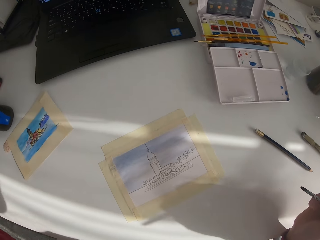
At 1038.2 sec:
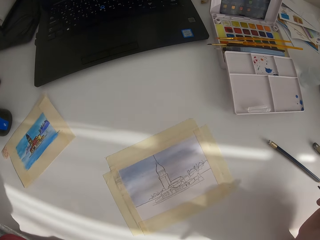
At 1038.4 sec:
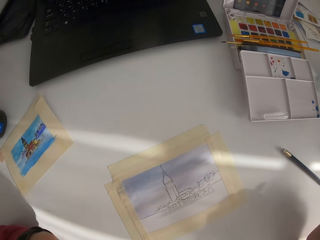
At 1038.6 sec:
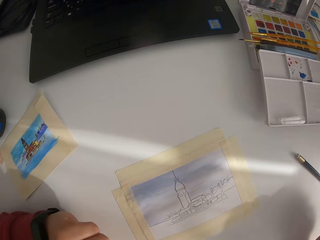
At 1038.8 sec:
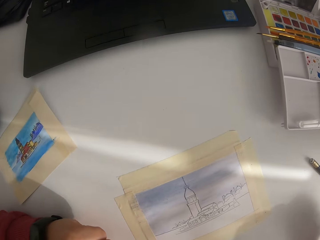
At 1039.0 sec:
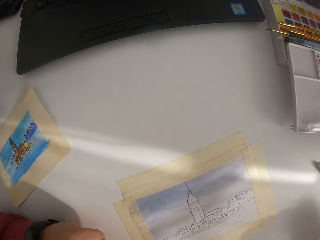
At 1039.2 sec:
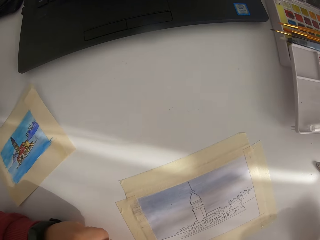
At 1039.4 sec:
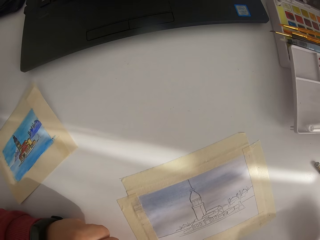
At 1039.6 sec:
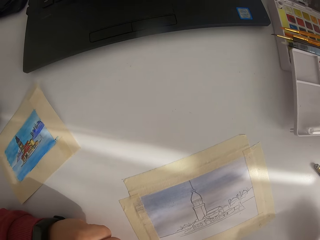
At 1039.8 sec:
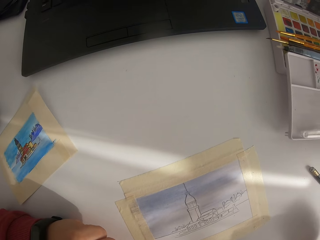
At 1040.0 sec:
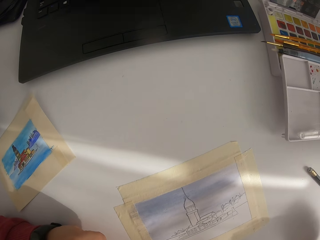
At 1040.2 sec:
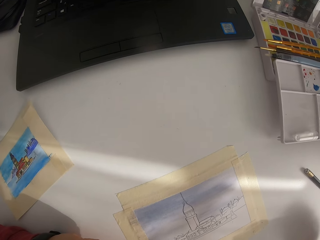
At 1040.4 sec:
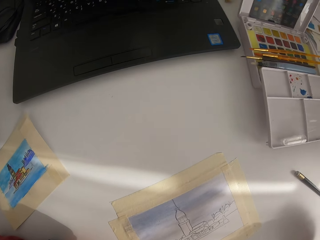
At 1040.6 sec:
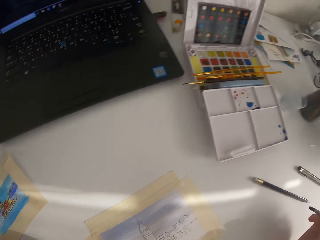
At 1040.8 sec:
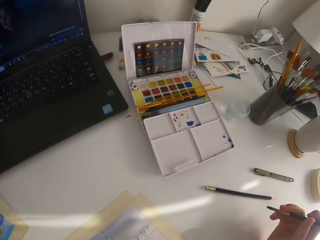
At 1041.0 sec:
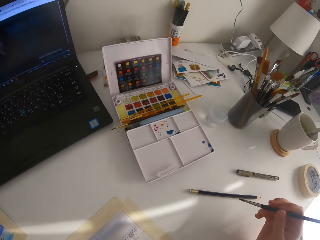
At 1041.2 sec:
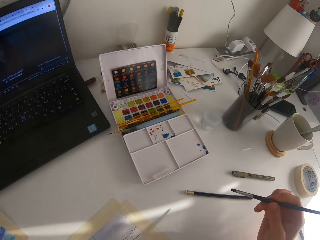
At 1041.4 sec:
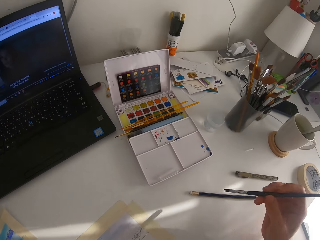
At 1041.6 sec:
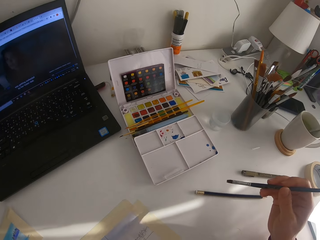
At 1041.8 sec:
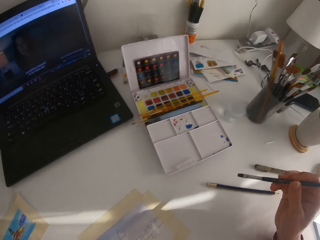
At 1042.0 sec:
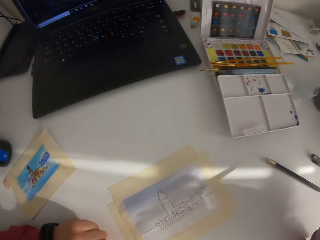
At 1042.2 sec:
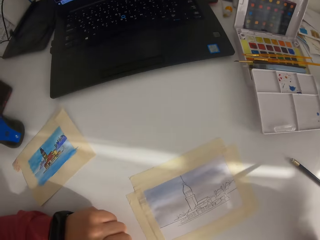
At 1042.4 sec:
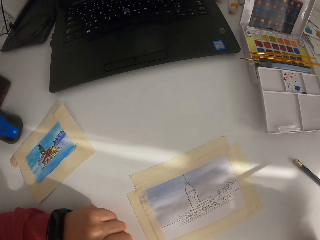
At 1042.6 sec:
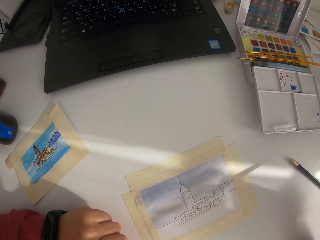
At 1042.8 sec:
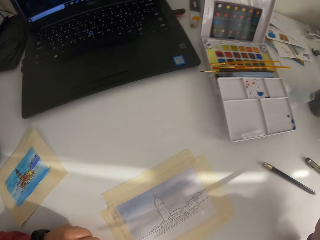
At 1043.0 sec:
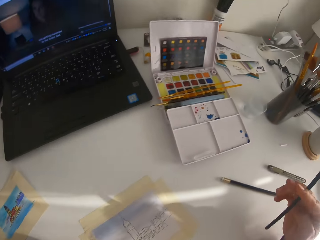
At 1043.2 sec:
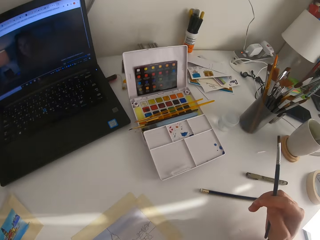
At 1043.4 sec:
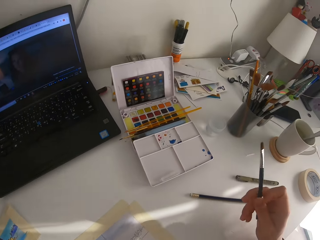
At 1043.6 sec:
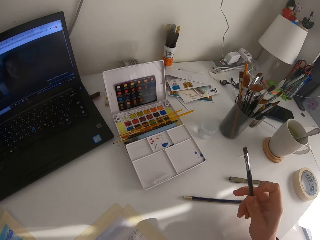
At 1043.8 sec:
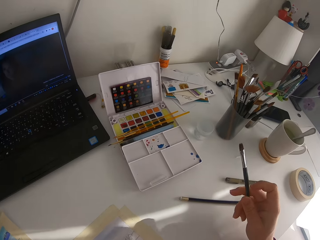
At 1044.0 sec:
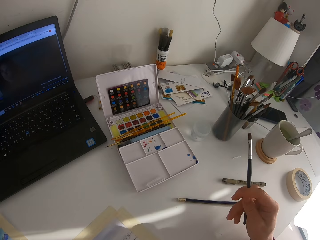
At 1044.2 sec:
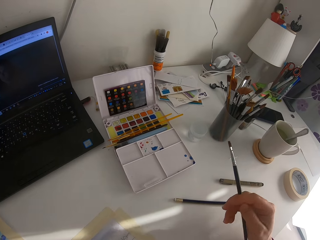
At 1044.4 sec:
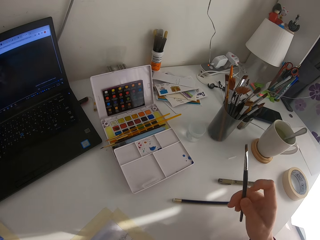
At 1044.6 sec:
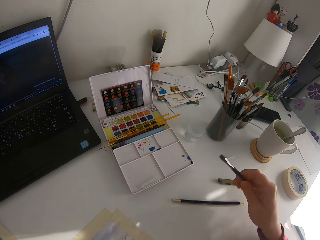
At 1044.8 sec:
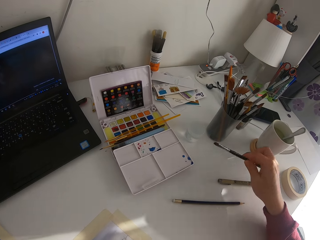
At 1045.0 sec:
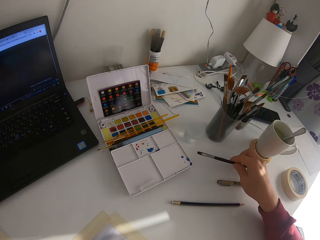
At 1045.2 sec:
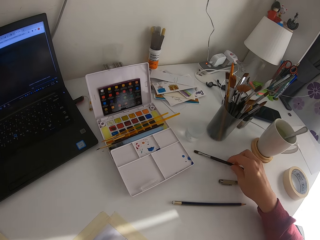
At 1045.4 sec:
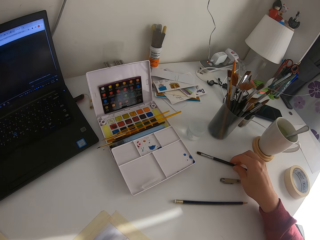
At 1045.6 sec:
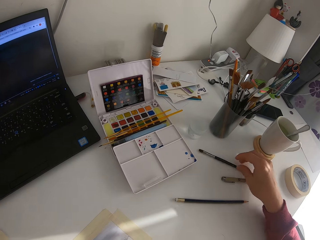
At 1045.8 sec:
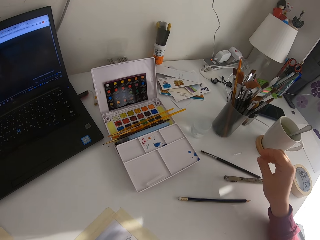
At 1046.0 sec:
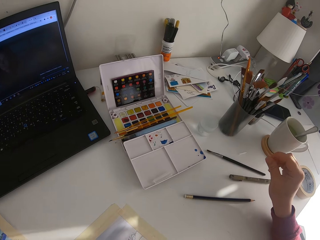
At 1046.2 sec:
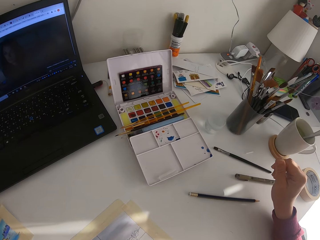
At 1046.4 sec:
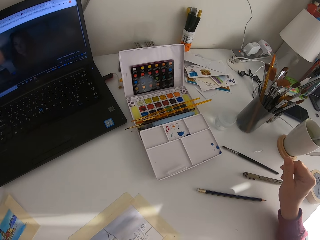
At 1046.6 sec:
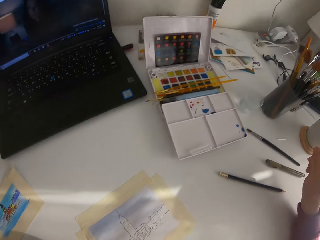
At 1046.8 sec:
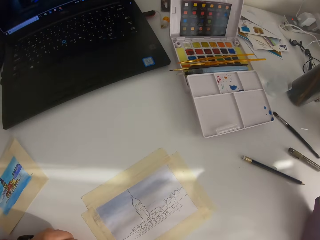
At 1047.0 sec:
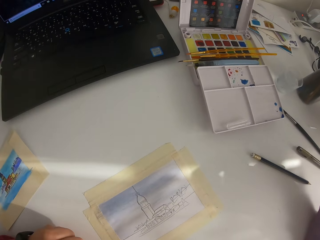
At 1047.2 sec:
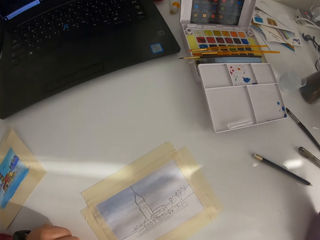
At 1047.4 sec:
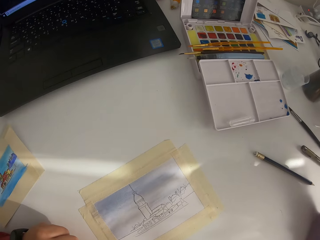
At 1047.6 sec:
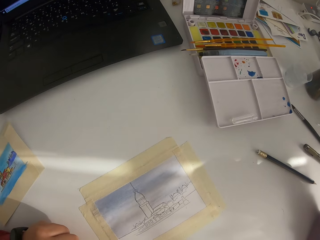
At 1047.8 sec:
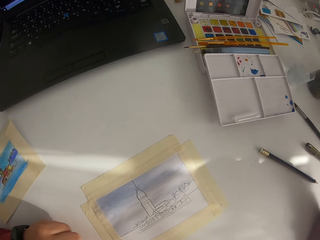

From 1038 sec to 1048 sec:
The camera wearer pauses painting. They put the paint brush on the table.

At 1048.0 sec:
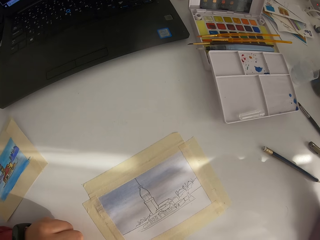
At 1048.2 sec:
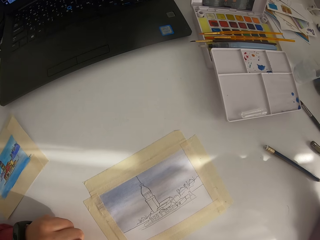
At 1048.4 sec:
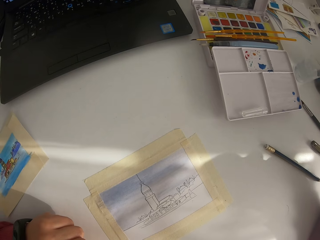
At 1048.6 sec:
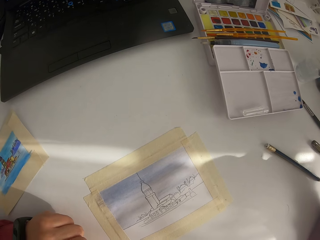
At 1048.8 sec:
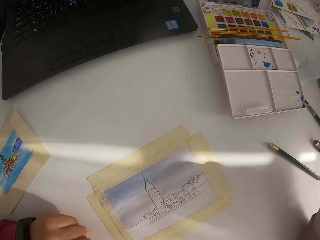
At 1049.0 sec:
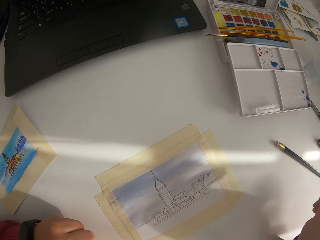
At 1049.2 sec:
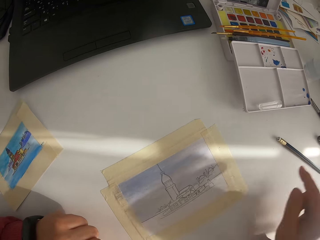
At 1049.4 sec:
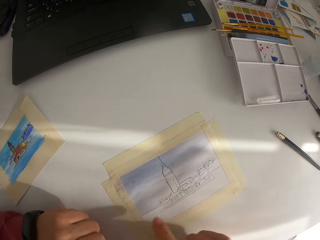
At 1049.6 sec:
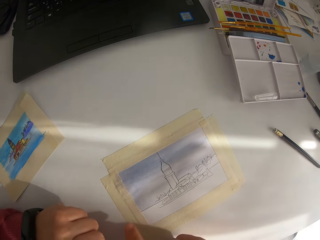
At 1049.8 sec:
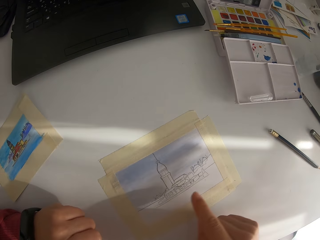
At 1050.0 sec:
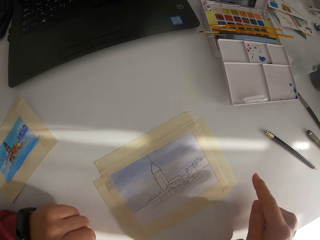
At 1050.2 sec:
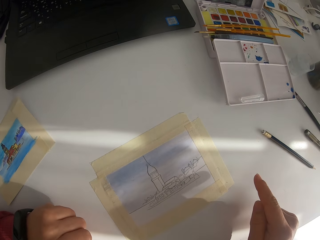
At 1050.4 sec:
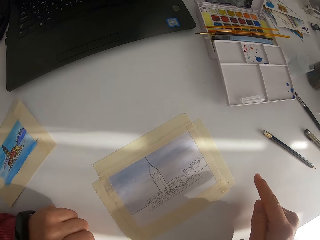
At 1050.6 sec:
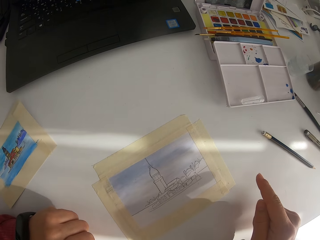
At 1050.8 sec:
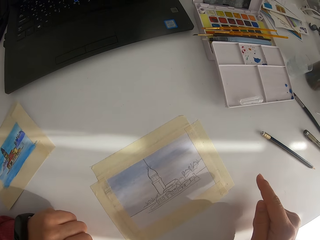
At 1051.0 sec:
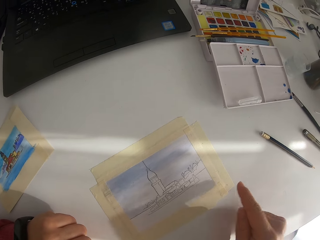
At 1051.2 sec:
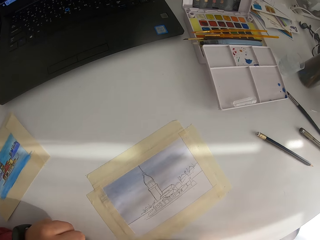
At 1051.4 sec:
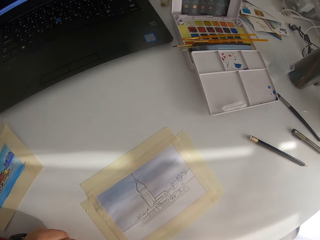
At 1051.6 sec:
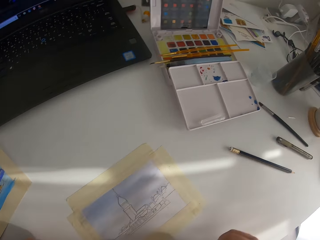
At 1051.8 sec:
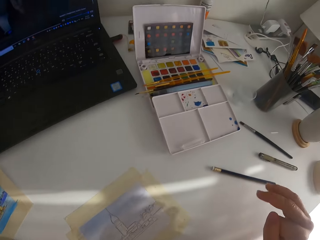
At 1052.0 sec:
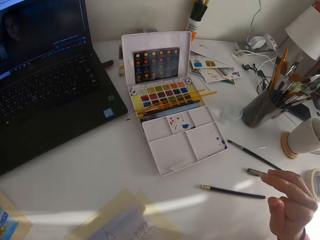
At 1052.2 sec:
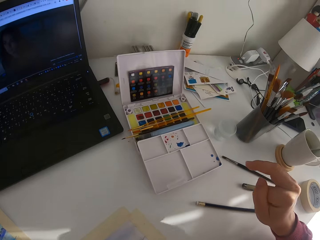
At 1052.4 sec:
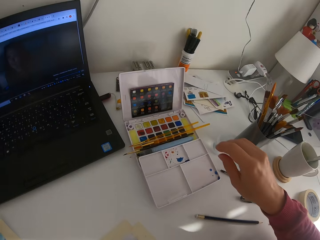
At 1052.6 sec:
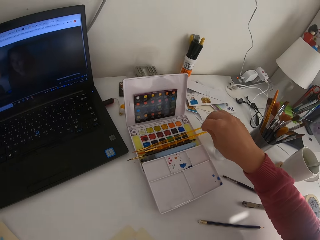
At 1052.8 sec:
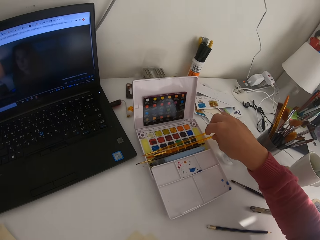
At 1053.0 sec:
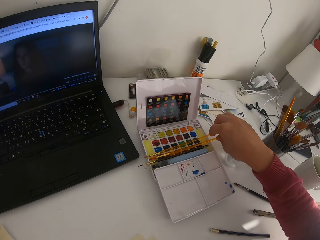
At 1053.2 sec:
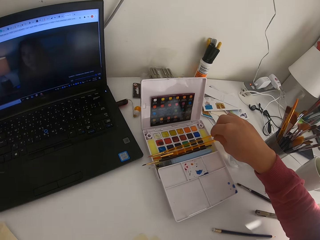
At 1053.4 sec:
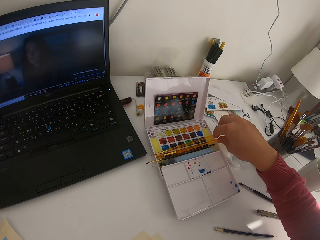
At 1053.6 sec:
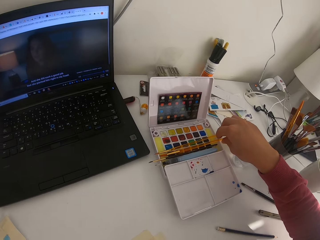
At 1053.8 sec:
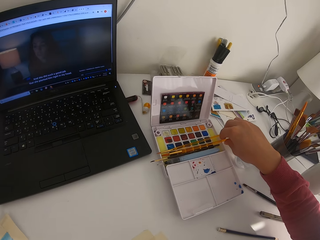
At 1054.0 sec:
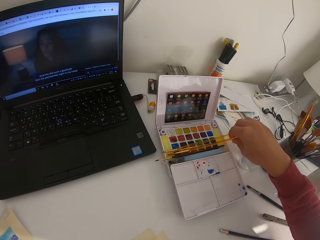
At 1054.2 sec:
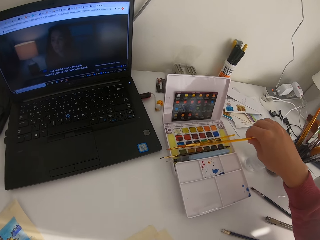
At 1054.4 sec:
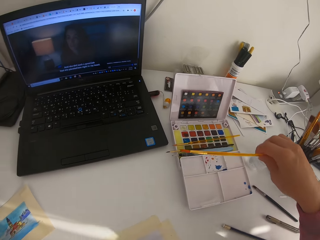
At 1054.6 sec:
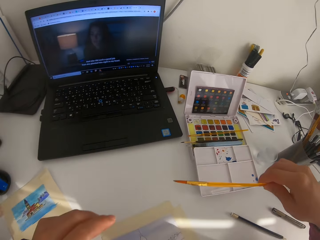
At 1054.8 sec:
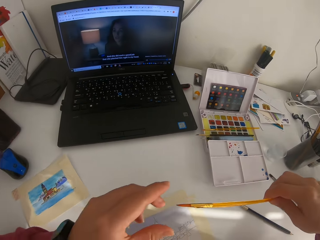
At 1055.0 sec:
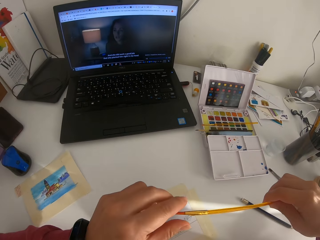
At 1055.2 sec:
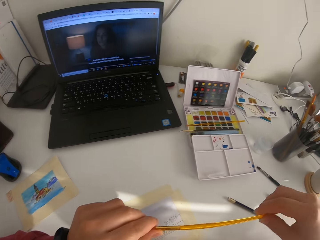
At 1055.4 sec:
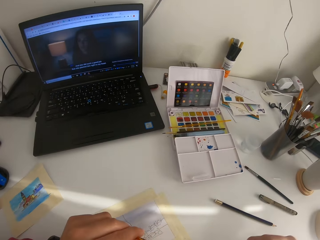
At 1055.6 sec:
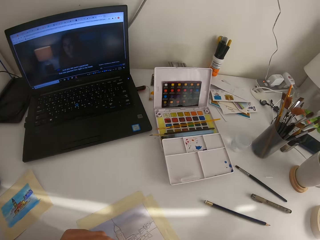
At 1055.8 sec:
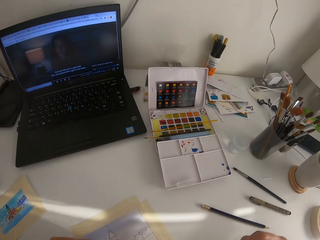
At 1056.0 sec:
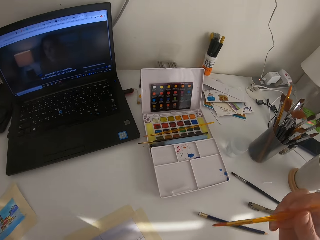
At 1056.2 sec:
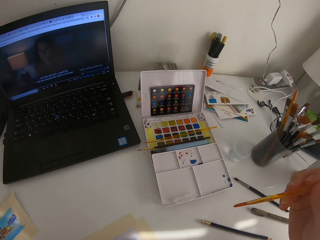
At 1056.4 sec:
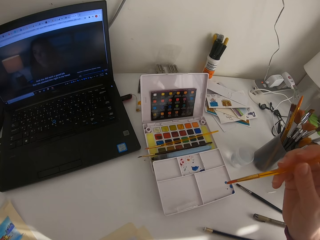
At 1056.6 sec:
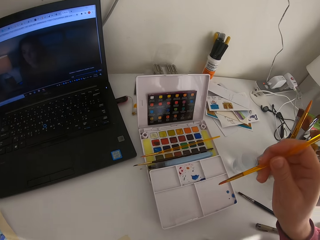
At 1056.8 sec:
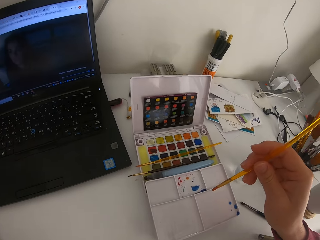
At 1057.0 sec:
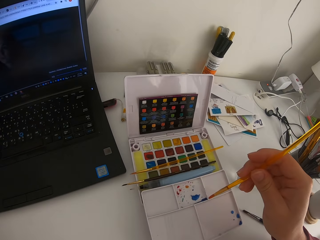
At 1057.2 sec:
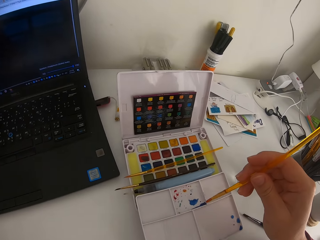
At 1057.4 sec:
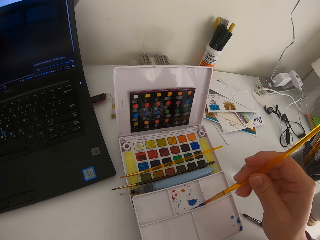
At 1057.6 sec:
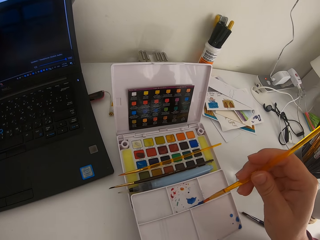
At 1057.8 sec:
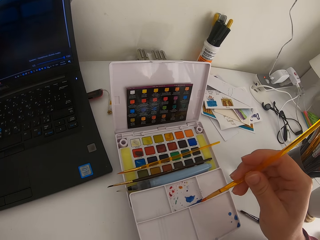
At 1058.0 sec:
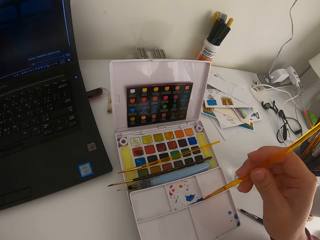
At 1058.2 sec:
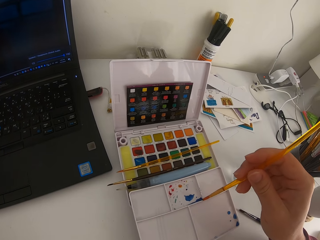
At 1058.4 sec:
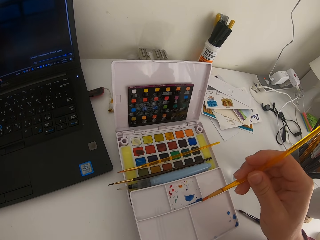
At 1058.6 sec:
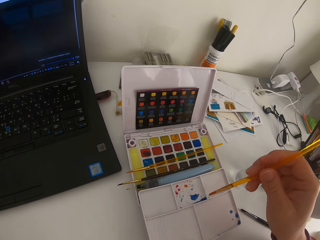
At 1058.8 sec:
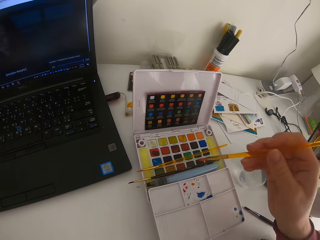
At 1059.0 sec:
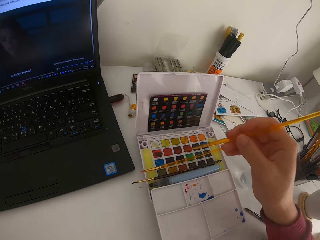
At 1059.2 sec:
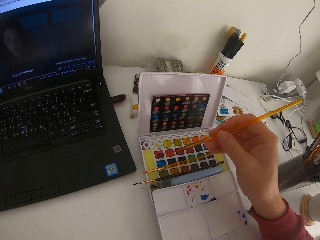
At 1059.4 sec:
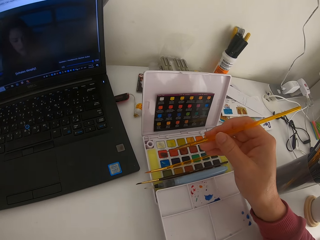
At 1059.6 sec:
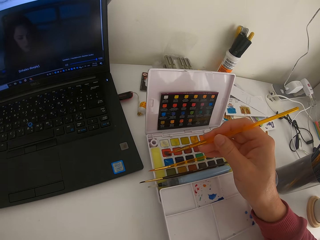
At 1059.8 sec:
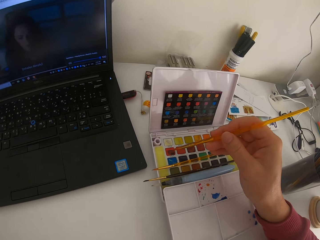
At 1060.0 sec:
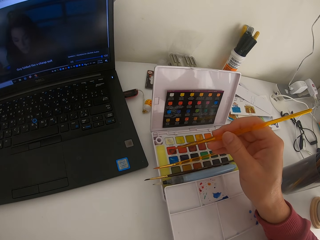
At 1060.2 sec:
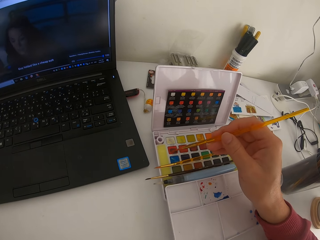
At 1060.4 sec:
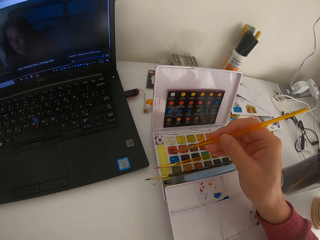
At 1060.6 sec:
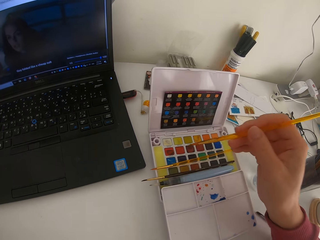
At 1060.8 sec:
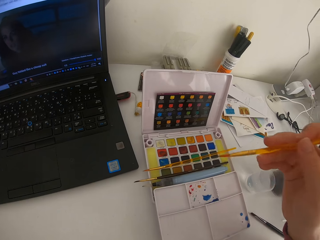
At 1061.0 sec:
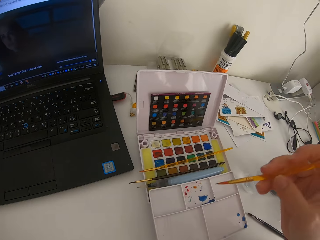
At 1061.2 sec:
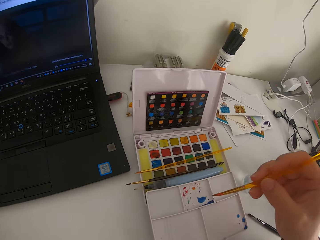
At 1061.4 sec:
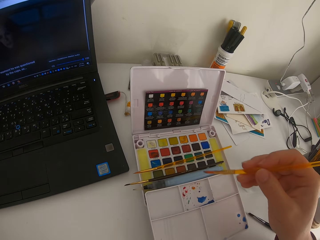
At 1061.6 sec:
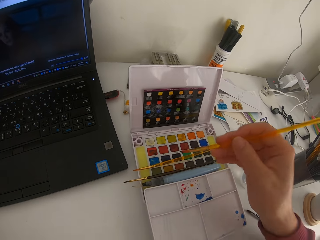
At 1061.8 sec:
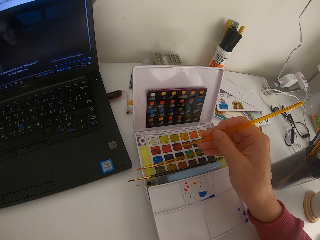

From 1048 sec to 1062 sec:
The camera wearer looks at the painting. They are putting the brush on the table. They move a finger over the drawing. They pick the paint brush on solid watercolor. They touch the brush with the left hand. They dip the brush in paint on the paint palette.
